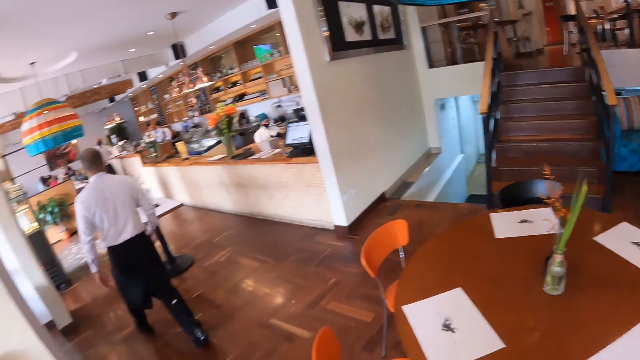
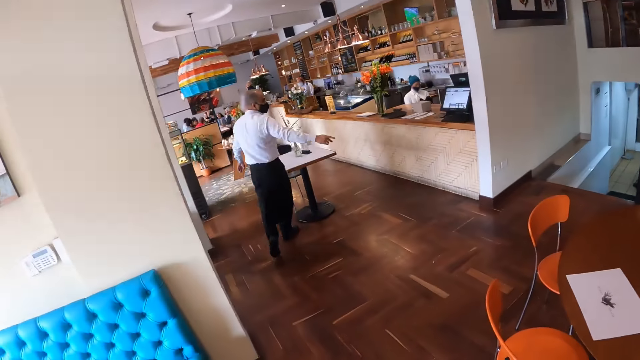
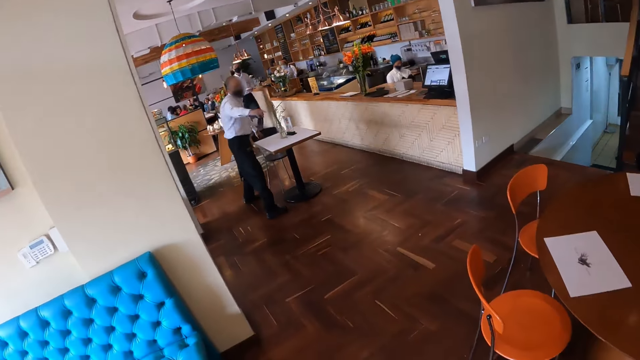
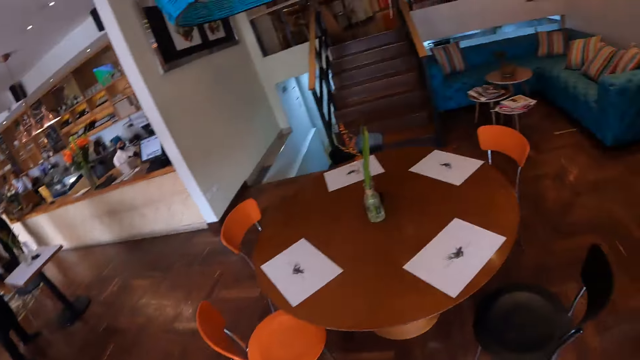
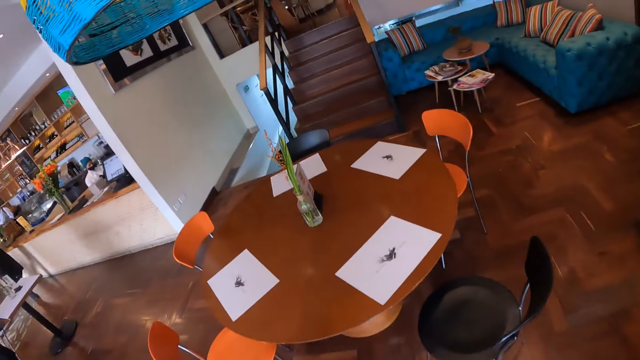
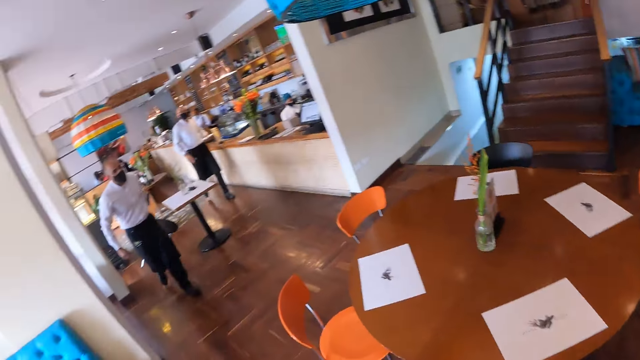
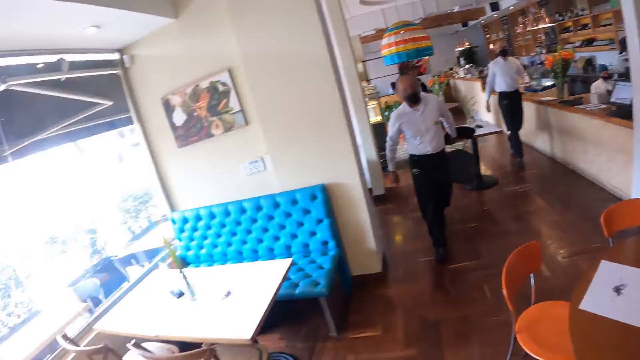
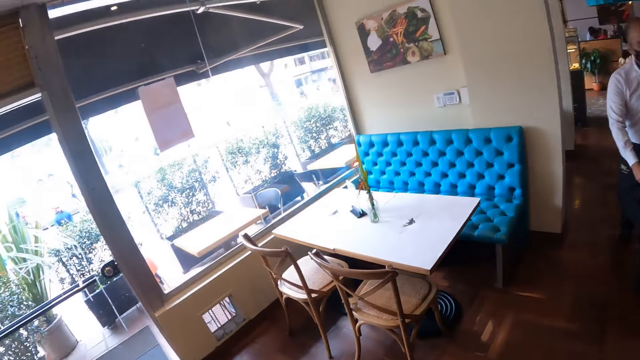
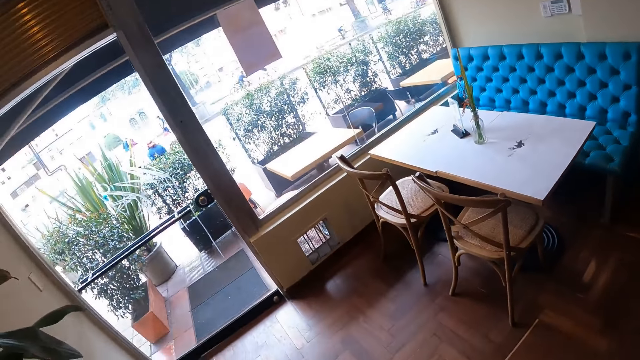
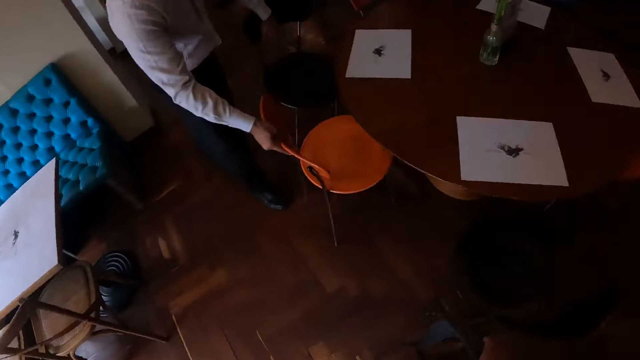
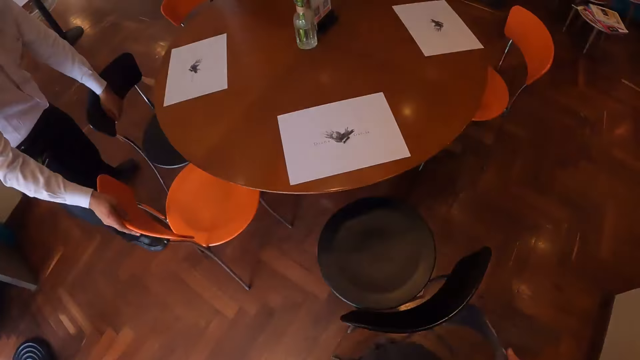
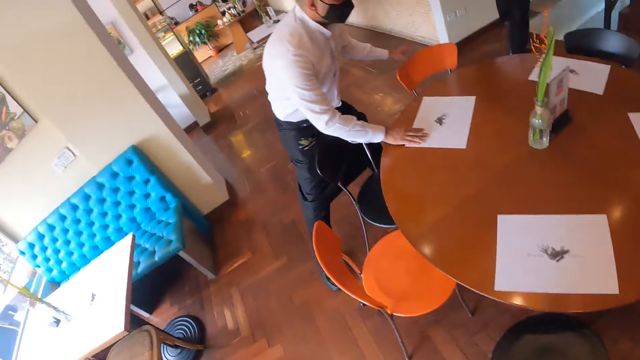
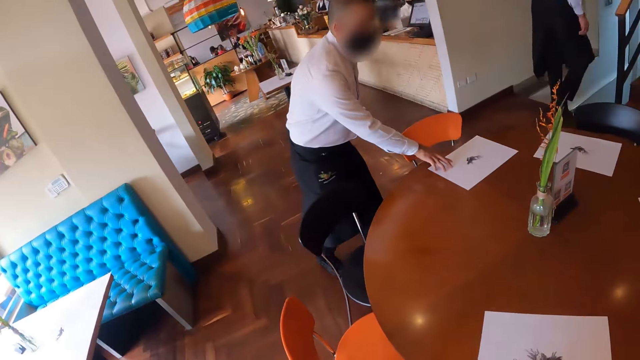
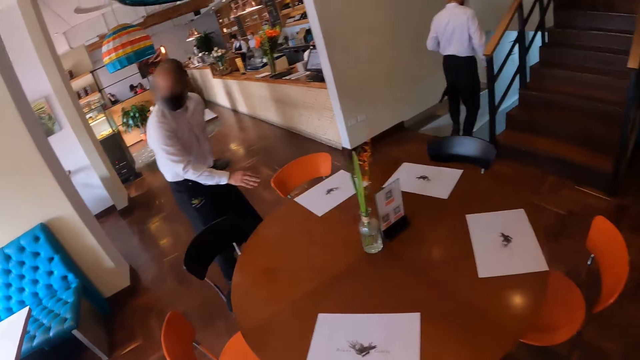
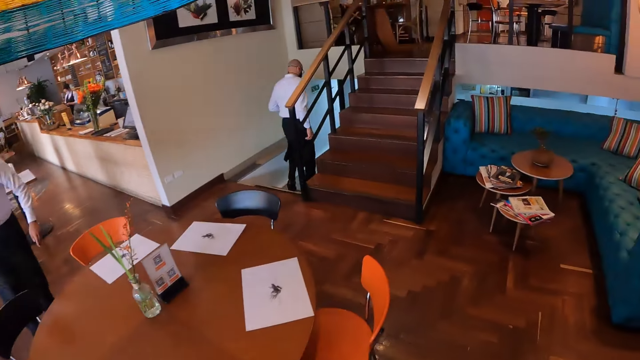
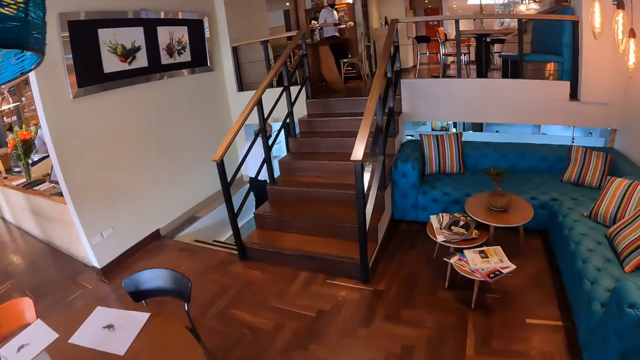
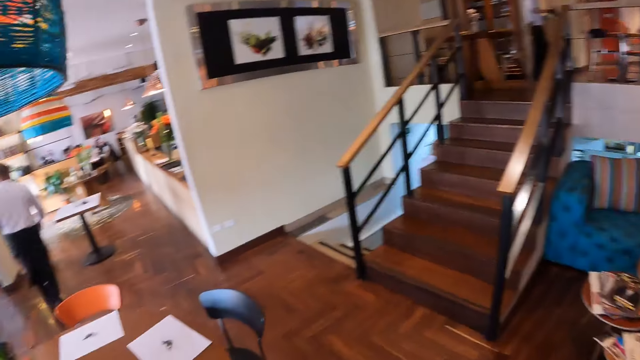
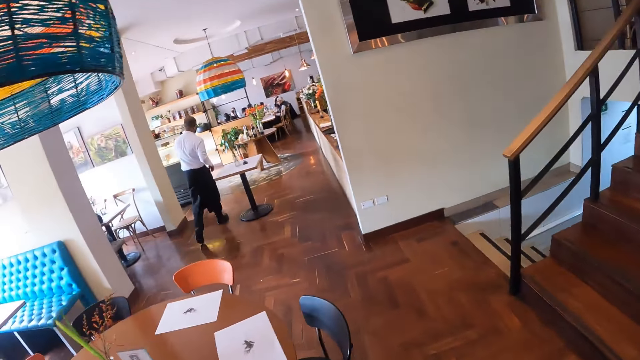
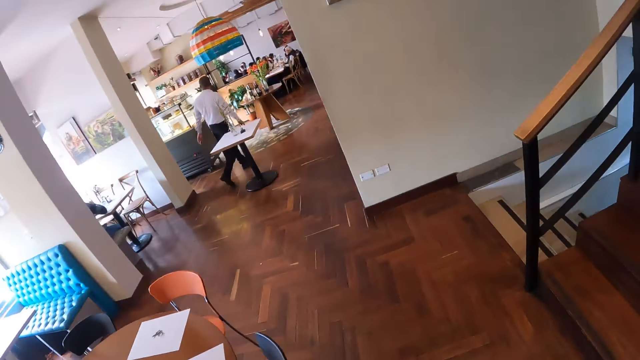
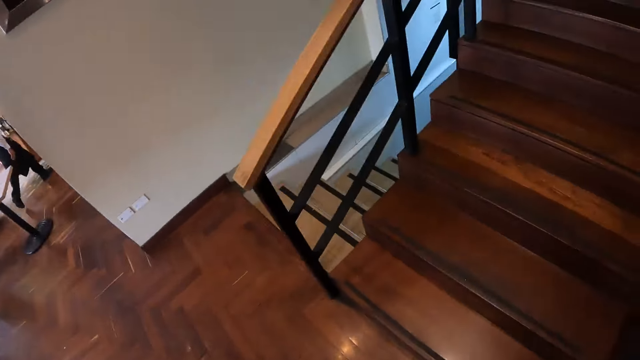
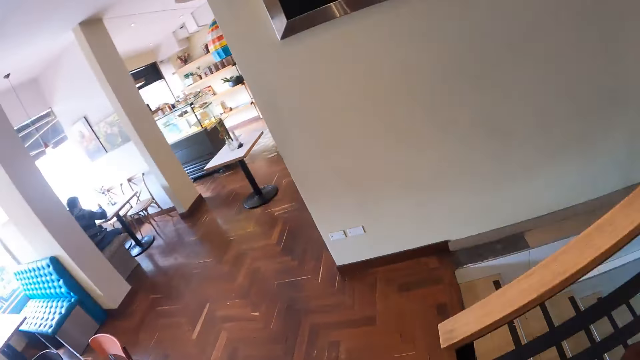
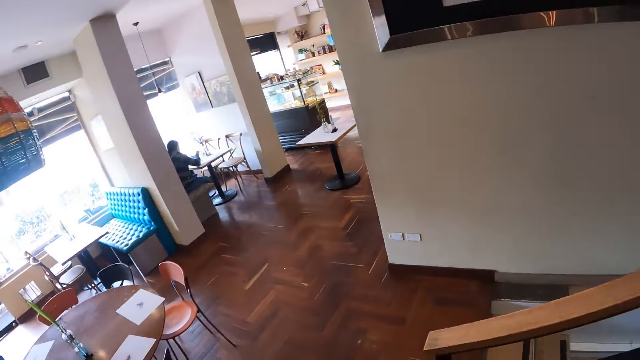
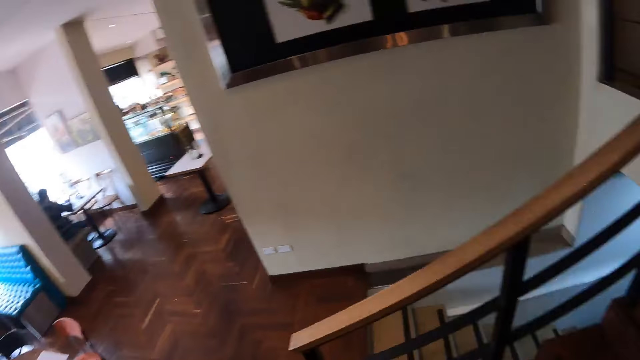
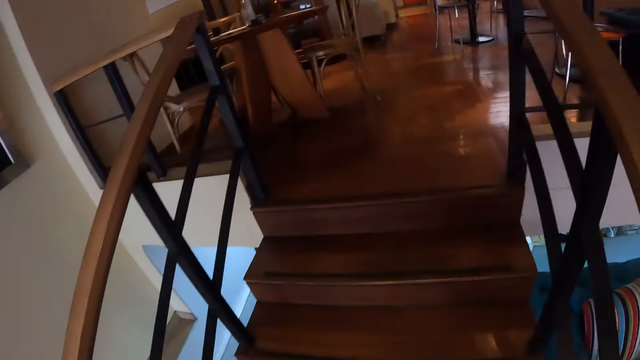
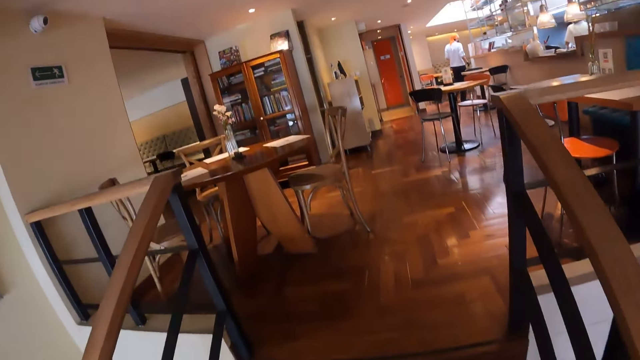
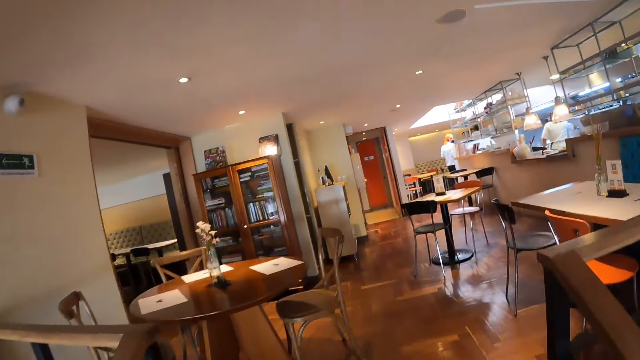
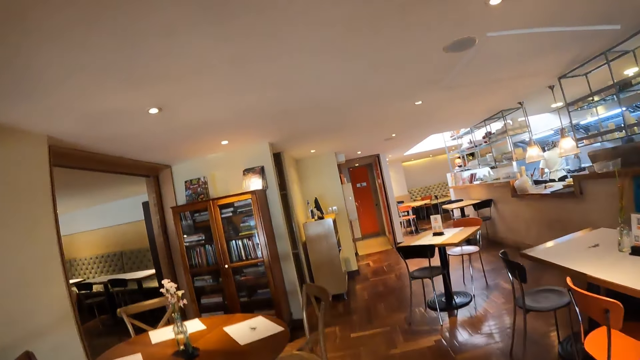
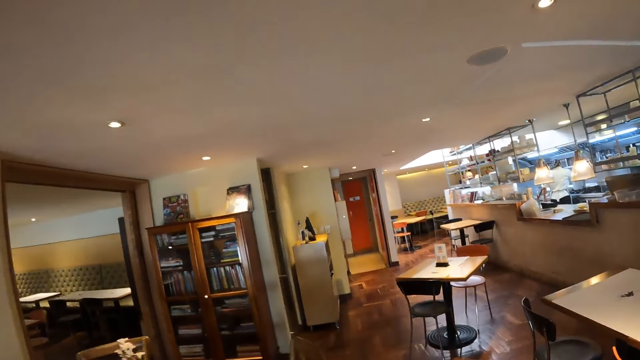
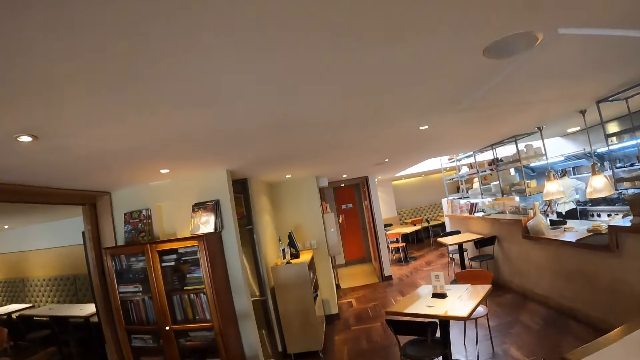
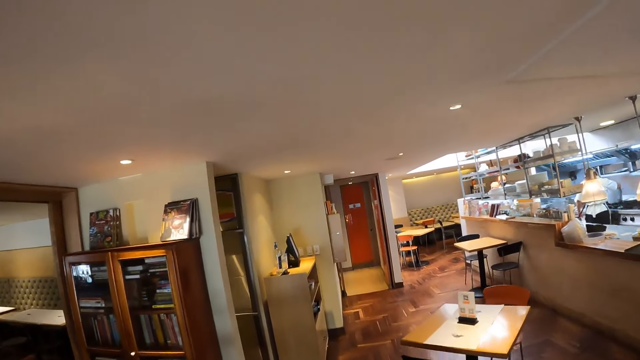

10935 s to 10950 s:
The waiter gestures with his right hand. The camera wearer looks around. The waiter carries a chair with his left hand. The waiter adjusts the chair with his right hand. The waiter drops the chair on the floor near a table with his left hand. The waiter adjusts a table mat on the table with his right hand and touches the chair with his left hand. The camera wearer walks around. He walks up a flight of stairs. He walks to a bathroom.

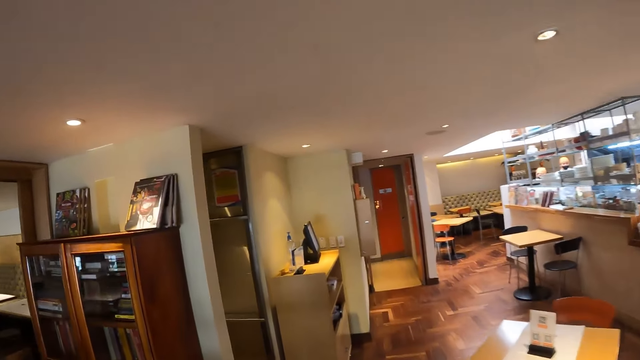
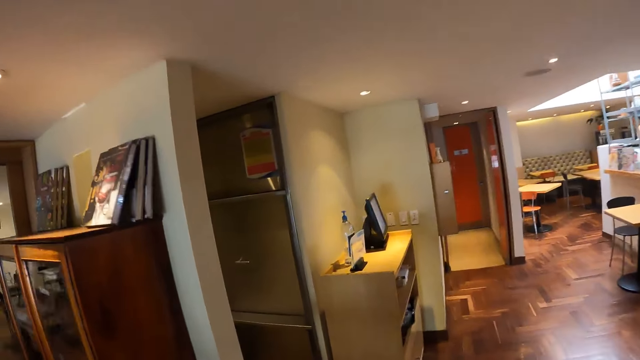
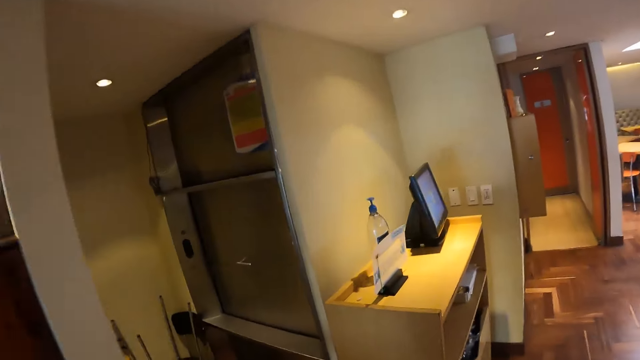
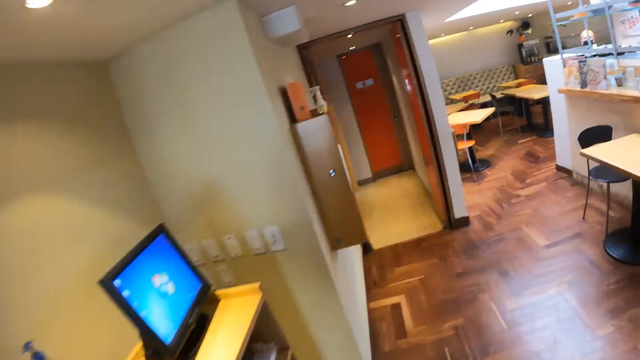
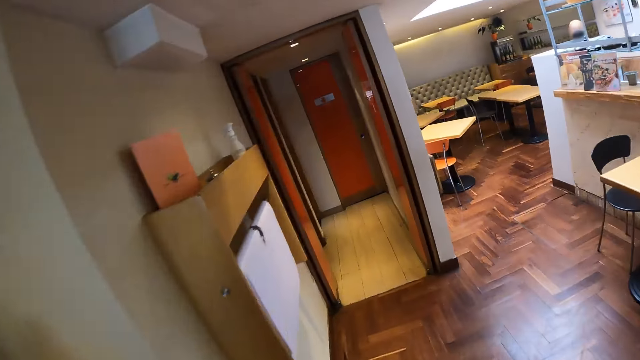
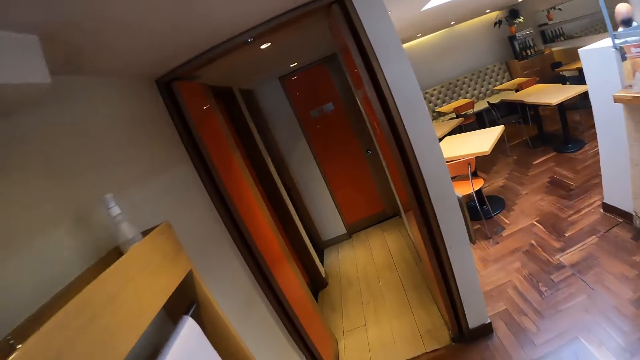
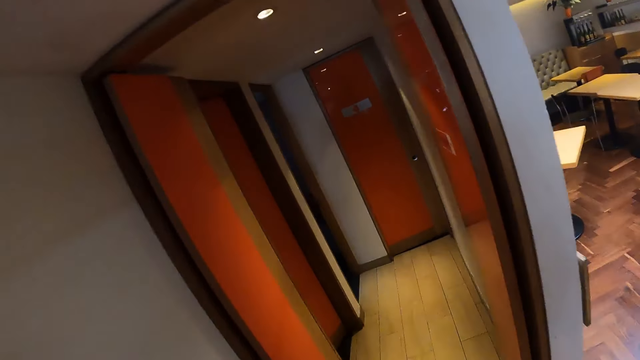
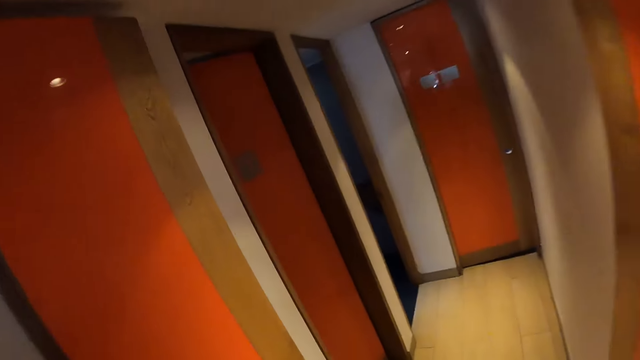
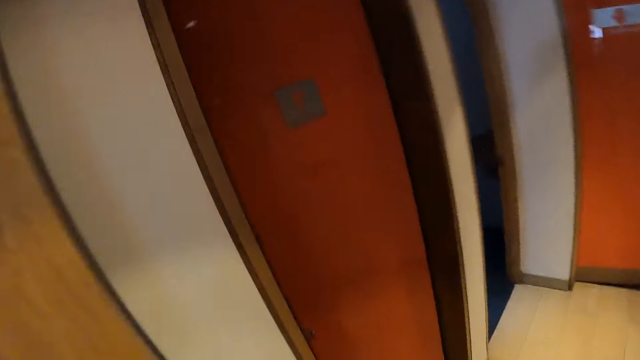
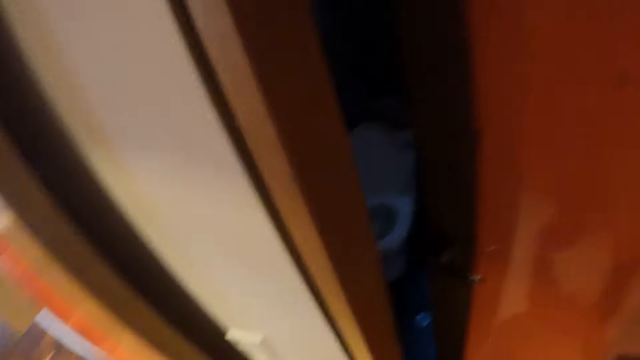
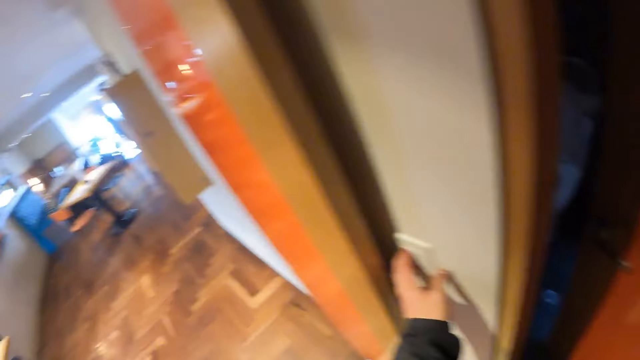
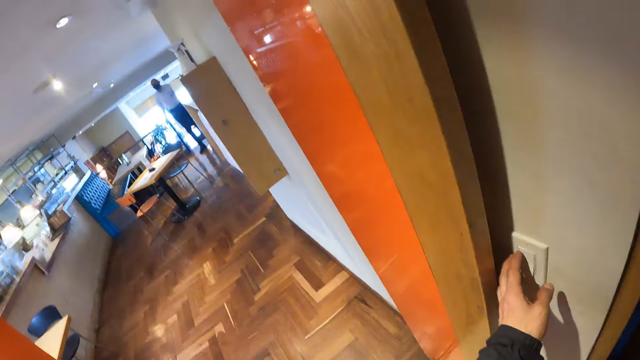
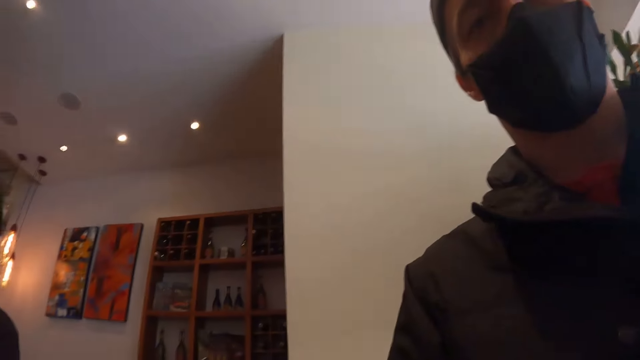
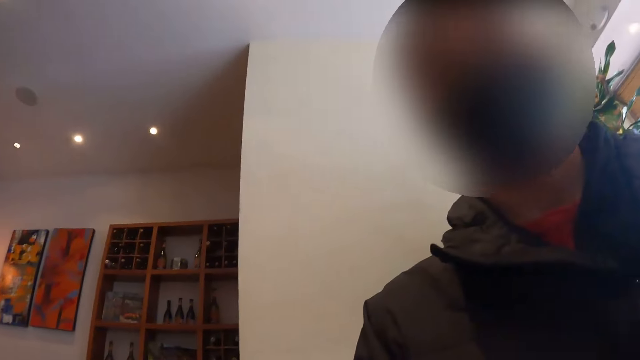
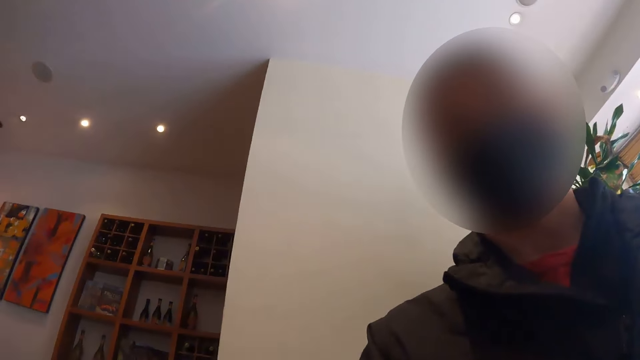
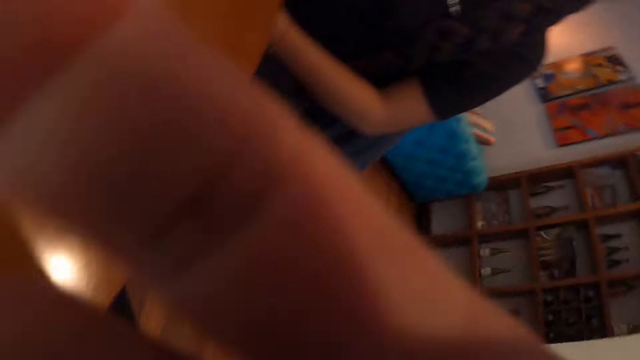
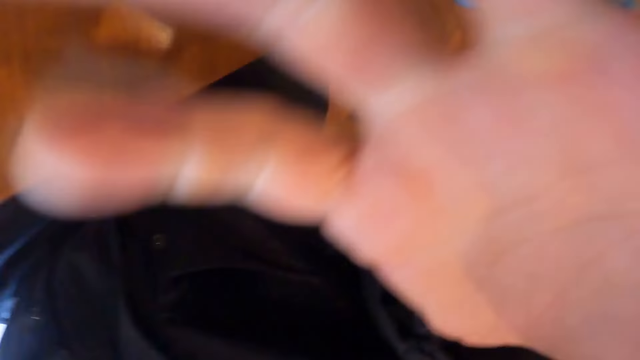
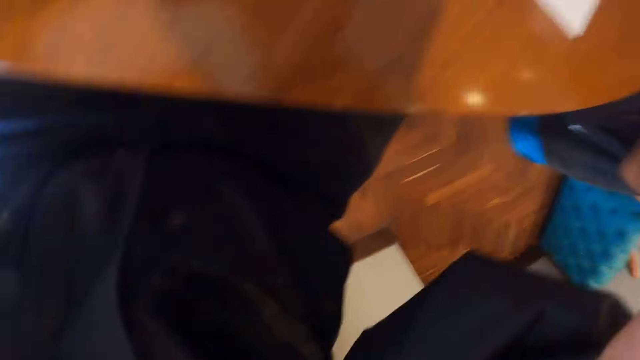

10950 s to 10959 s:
The camera wearer operates a light switch on a wall with his left hand. He adjusts the camera on the head with both hands.
